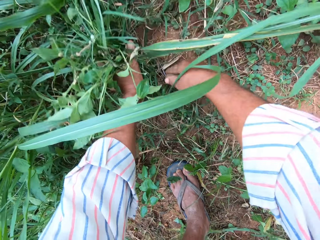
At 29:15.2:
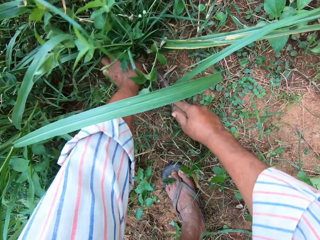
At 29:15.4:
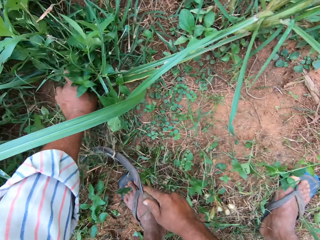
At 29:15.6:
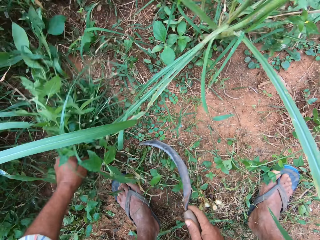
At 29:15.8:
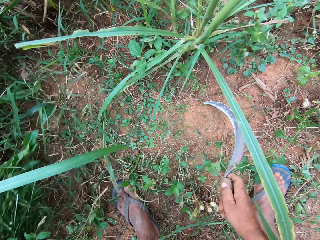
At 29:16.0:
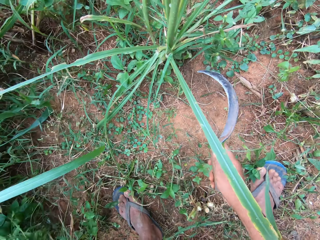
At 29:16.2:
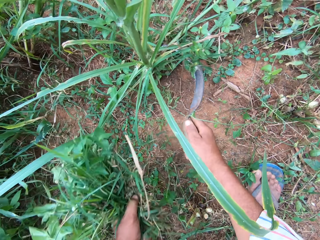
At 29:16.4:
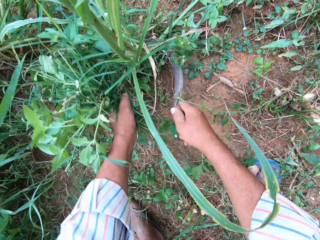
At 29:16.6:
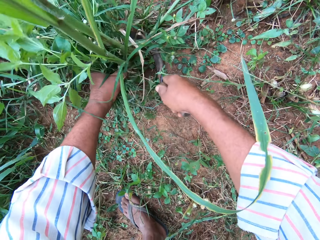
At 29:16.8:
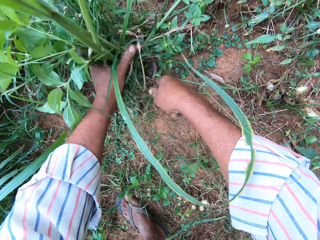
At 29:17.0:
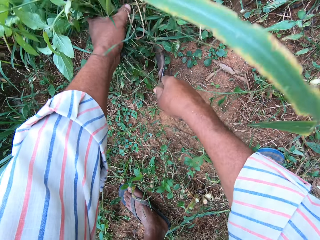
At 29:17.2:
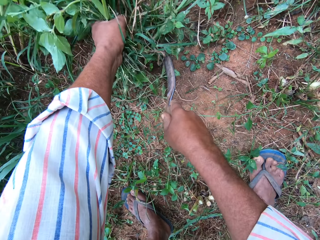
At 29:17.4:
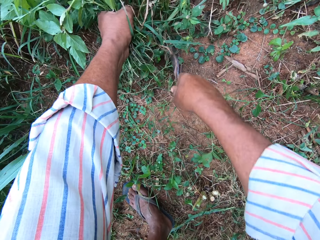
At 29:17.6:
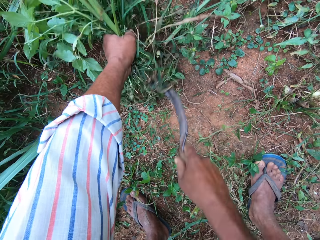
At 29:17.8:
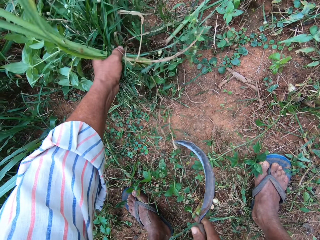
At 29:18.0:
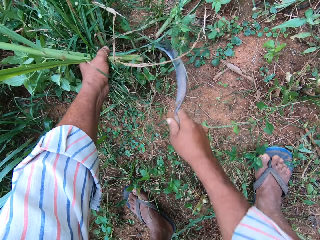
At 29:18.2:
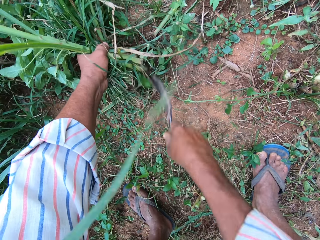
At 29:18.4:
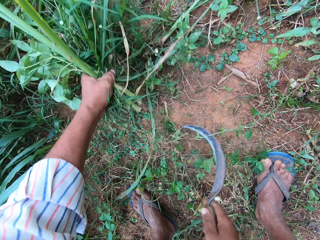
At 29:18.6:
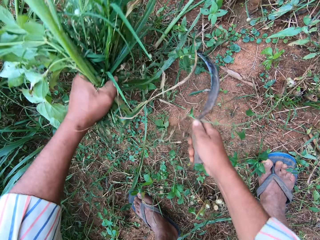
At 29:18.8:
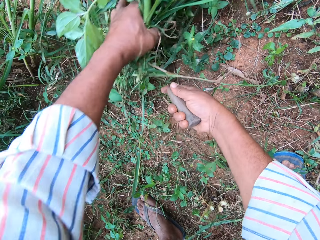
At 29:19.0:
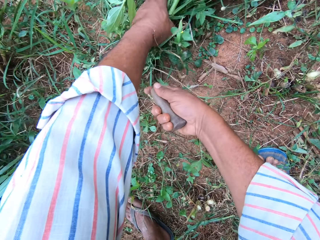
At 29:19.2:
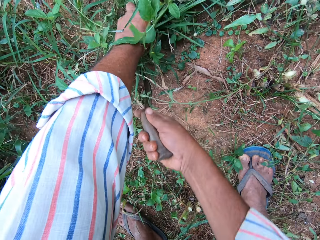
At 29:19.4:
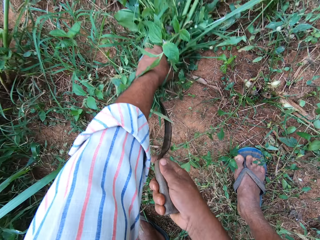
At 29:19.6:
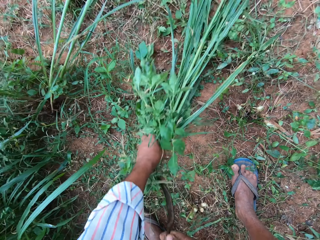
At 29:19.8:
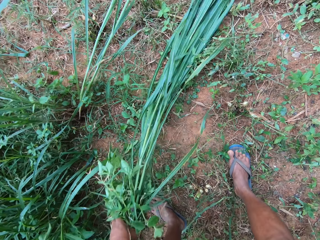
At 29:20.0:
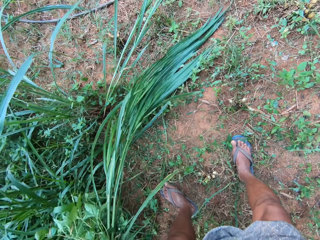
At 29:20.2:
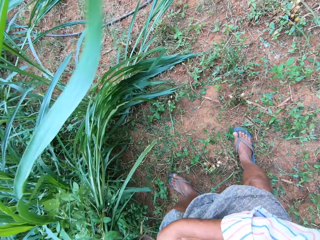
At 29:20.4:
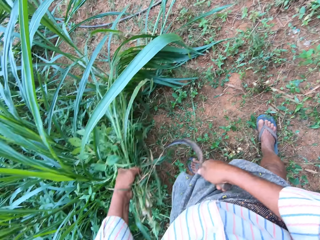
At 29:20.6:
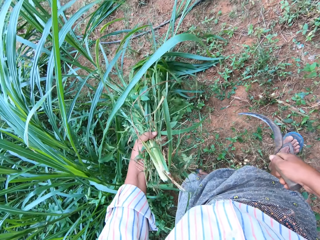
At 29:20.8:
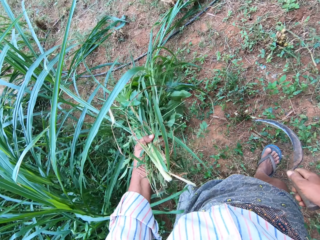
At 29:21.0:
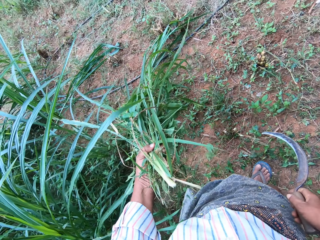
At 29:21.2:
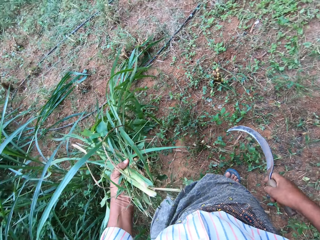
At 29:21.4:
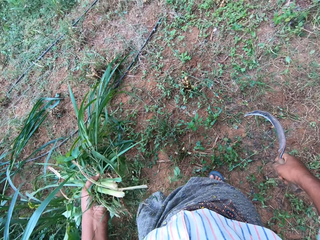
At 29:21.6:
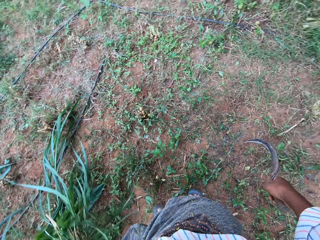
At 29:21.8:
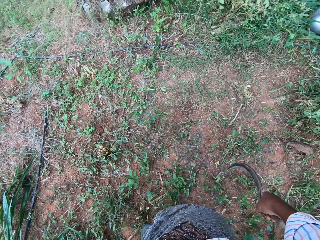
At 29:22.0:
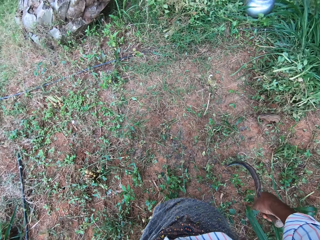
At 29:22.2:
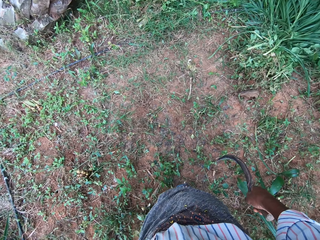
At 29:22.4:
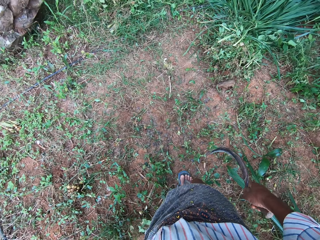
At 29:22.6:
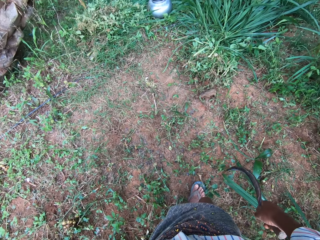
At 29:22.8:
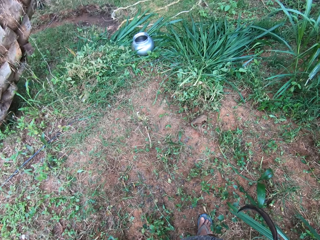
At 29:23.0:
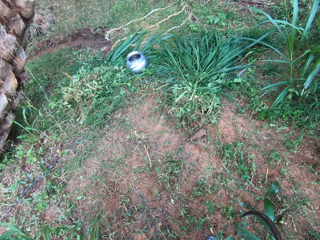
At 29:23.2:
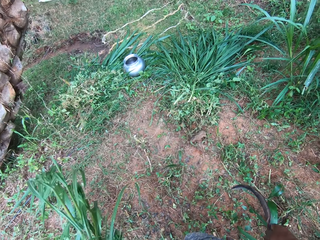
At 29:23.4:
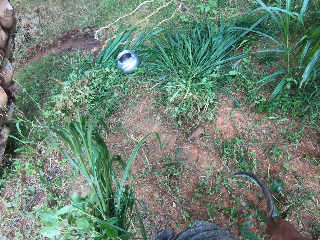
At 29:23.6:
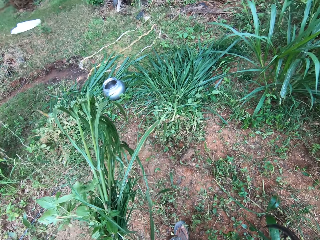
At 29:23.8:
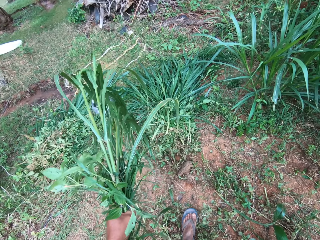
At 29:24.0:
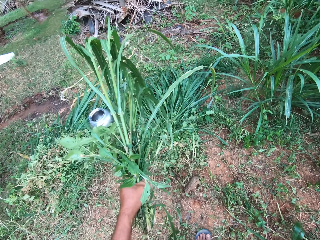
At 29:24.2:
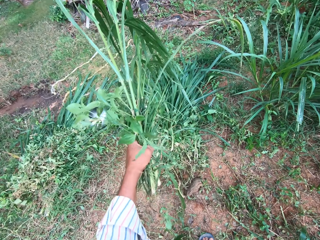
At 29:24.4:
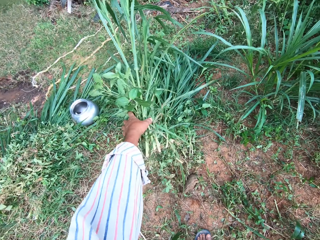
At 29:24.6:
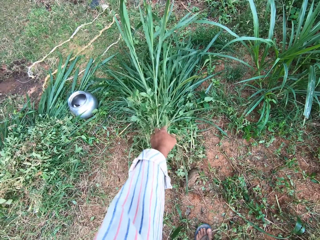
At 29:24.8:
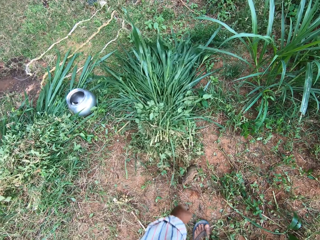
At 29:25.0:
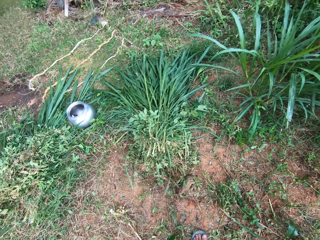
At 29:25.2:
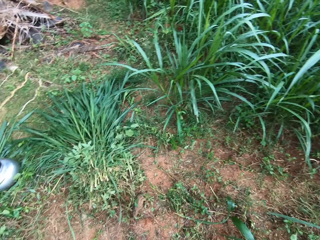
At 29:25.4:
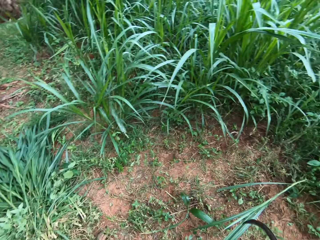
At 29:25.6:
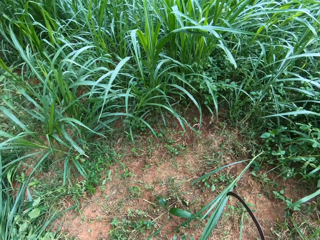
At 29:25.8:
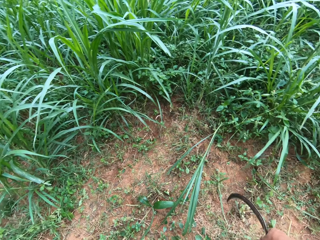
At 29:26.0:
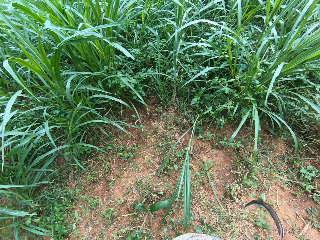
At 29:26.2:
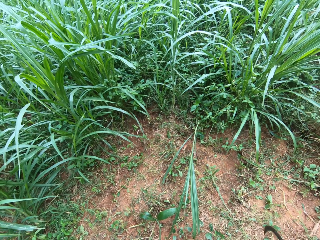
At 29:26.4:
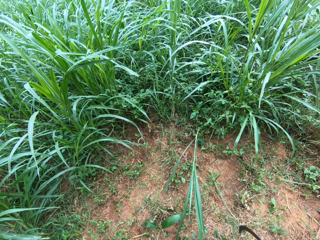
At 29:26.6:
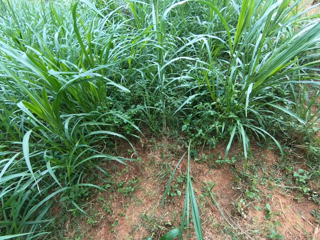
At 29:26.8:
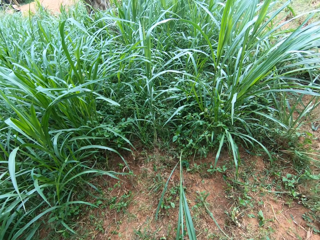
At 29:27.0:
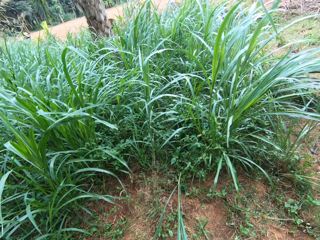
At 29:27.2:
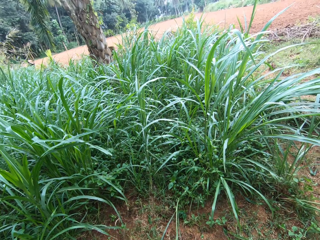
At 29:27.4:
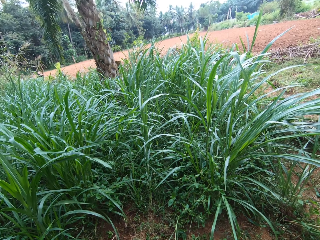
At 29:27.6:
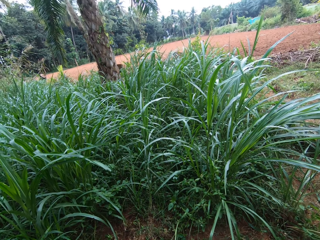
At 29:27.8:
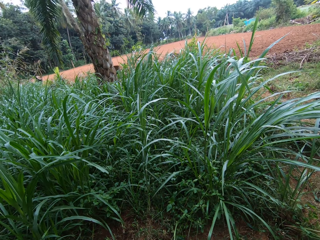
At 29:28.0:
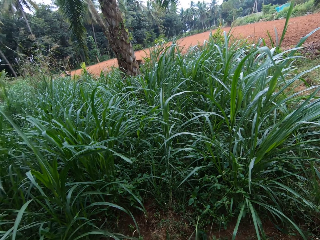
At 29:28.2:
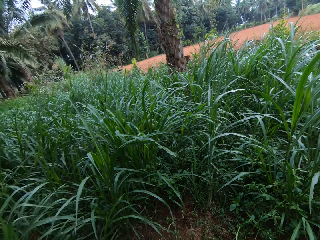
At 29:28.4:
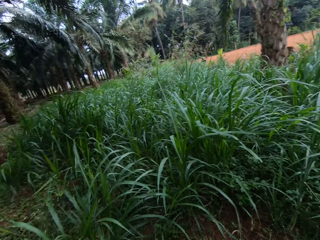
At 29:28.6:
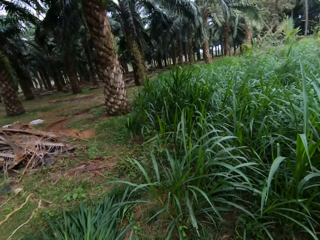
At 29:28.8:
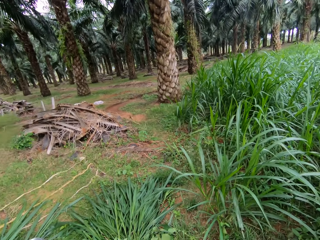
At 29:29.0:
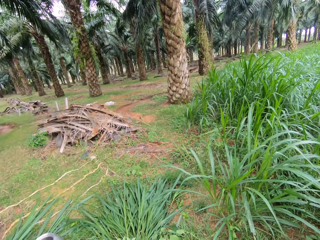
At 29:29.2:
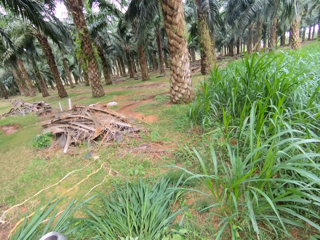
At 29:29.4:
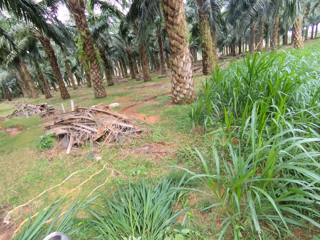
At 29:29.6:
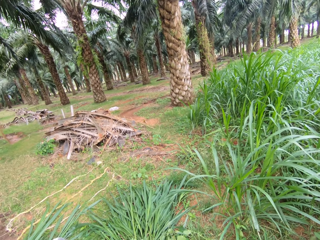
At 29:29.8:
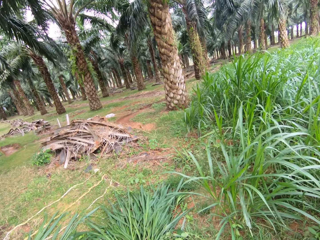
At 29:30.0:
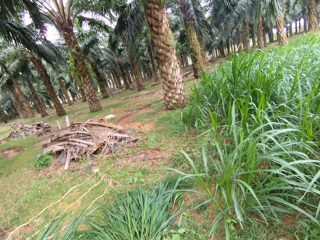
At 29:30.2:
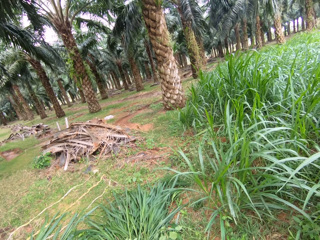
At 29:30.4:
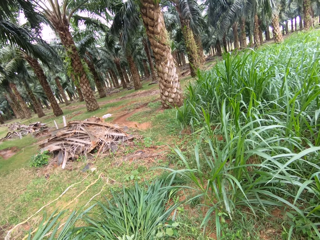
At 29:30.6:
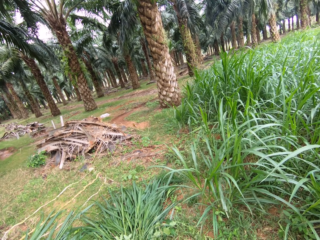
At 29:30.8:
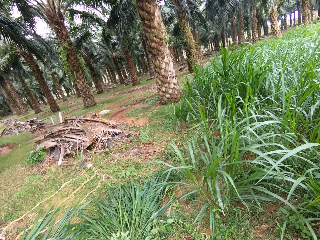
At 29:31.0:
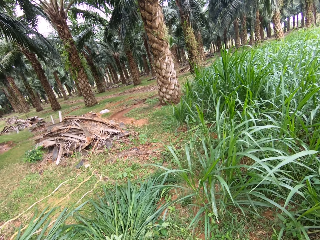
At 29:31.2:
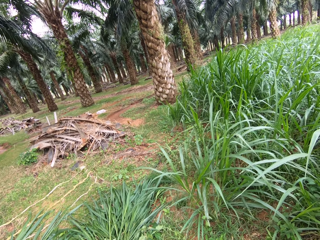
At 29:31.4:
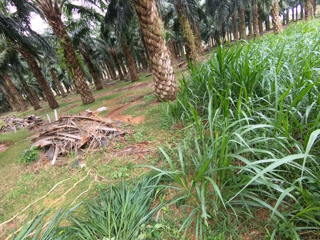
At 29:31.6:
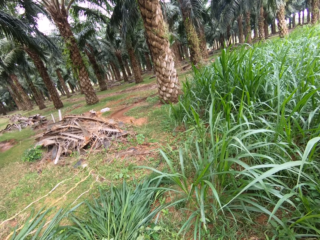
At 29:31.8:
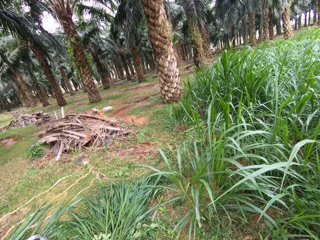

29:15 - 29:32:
The camera wearer cuts grasses. They cut Napier grass. They walk around. They drop the Napier grass. They look around.

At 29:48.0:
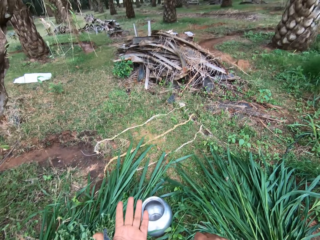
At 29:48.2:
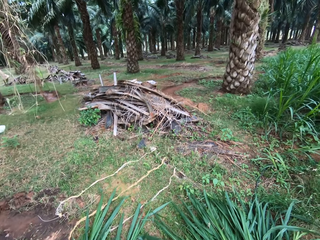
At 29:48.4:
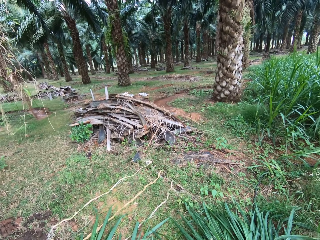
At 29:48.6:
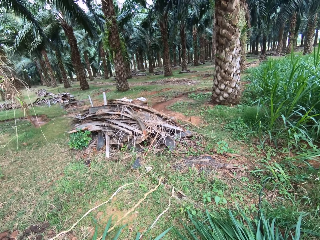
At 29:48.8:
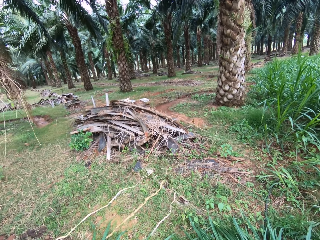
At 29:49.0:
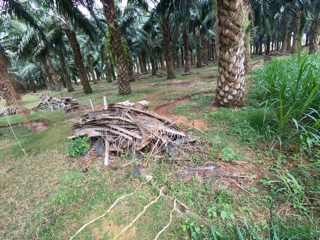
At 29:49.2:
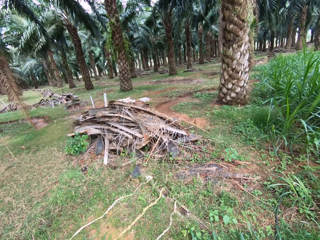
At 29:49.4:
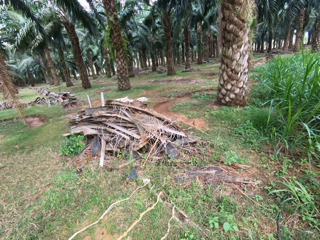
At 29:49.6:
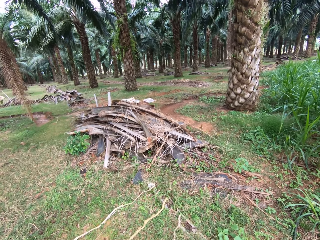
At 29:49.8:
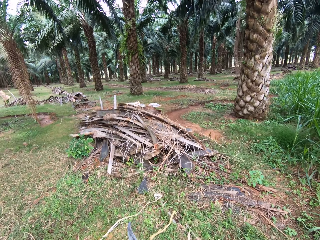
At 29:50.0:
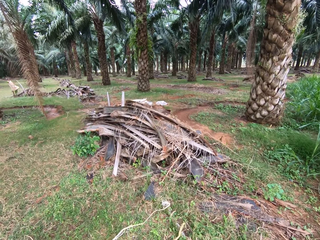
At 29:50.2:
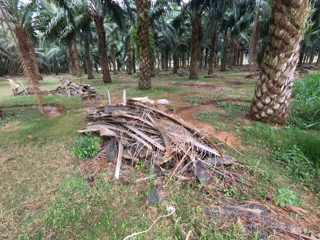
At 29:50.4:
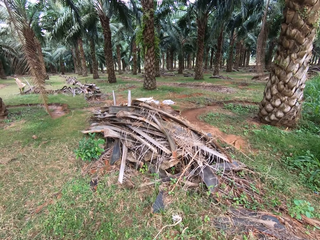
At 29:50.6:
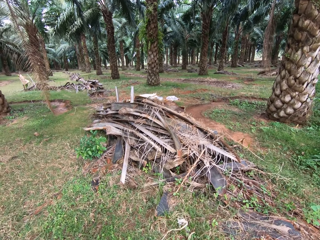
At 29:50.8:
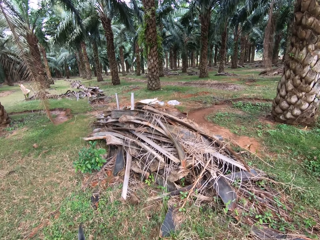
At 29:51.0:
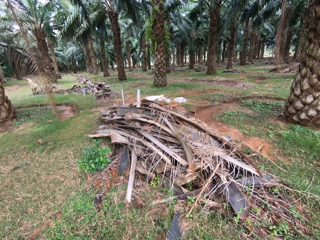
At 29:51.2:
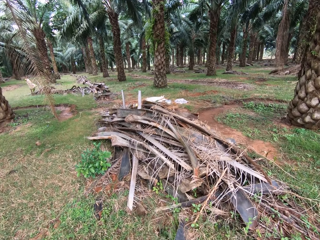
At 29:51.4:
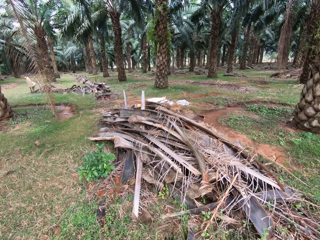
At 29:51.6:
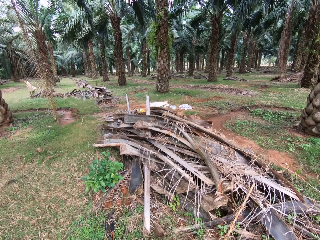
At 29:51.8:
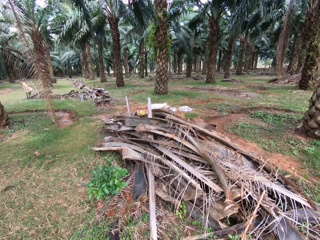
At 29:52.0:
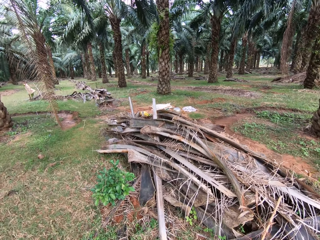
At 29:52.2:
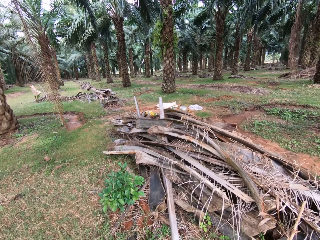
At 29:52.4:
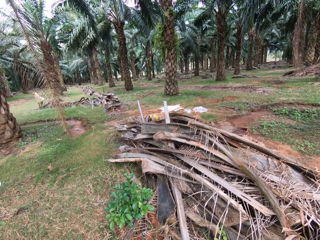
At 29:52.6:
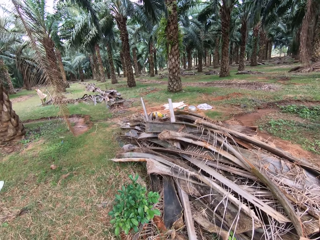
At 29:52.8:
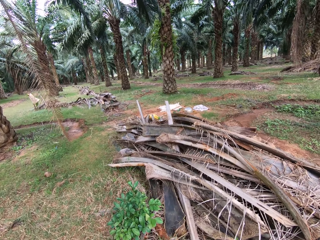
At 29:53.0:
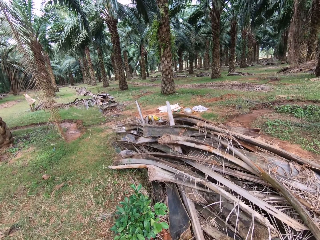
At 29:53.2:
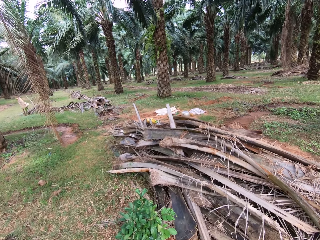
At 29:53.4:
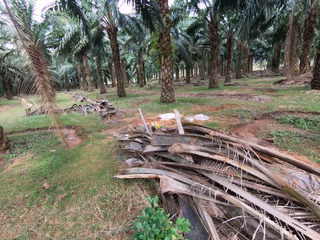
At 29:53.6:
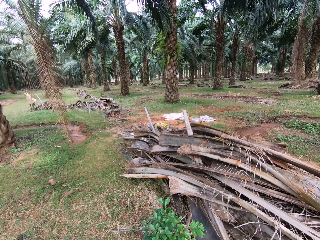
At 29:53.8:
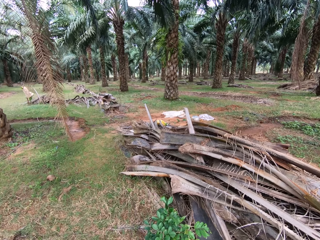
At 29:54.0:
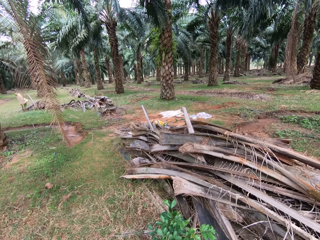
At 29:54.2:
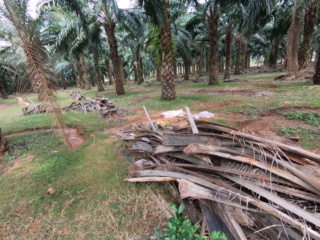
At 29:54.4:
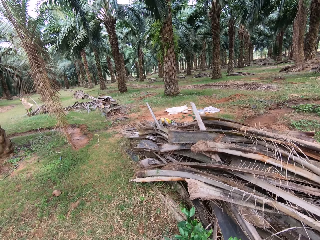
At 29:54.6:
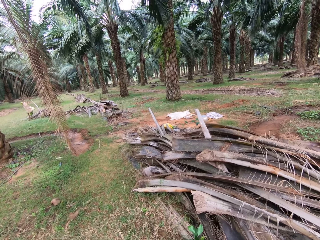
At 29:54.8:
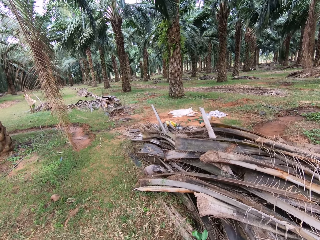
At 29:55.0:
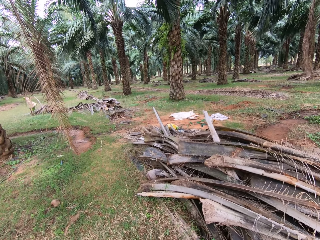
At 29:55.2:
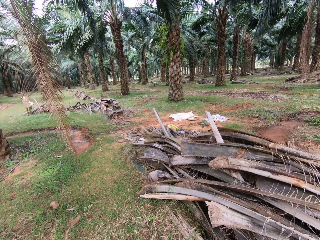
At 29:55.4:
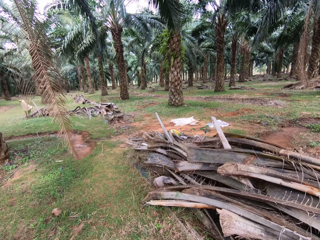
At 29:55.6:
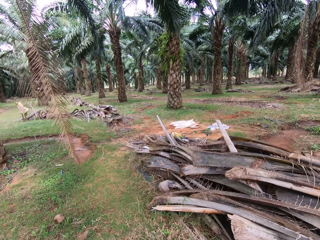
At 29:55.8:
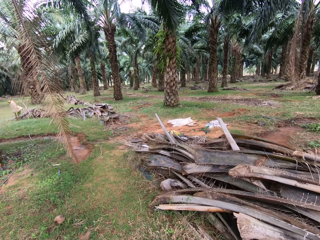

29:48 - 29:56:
The camera wearer looks around. They move around.
